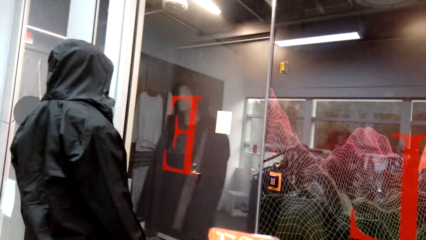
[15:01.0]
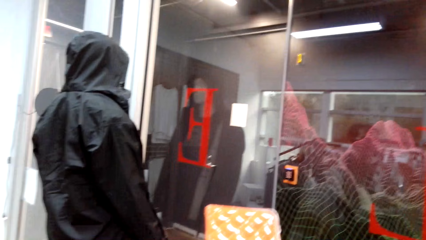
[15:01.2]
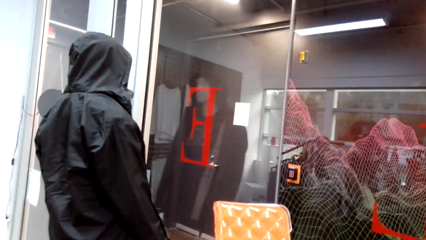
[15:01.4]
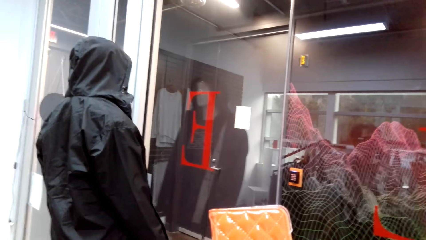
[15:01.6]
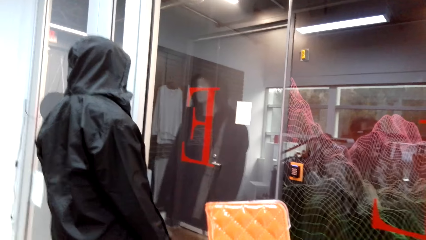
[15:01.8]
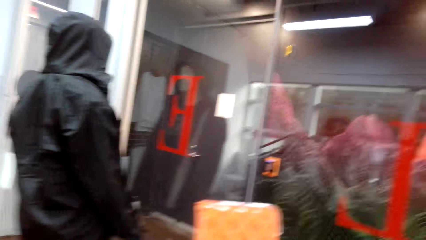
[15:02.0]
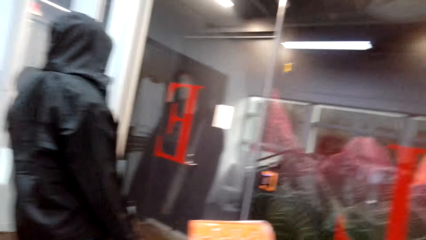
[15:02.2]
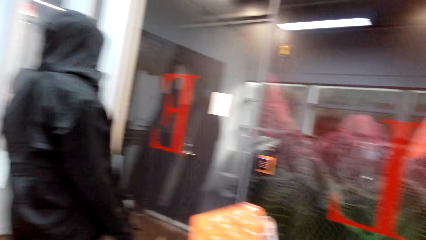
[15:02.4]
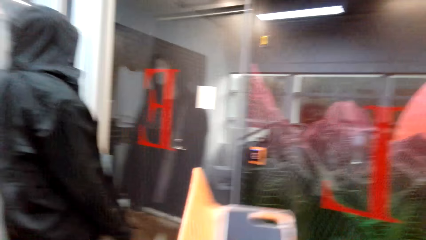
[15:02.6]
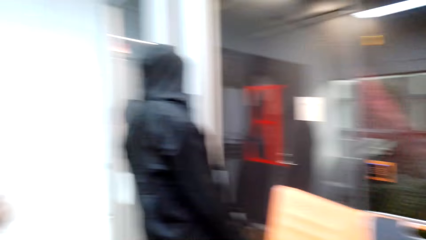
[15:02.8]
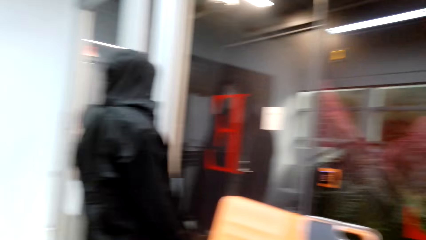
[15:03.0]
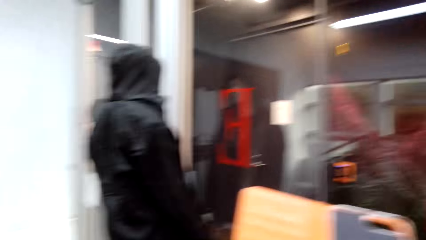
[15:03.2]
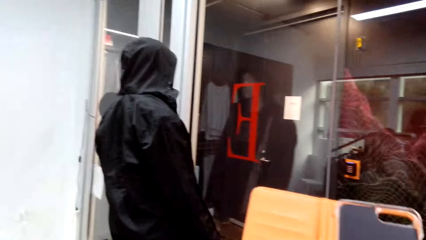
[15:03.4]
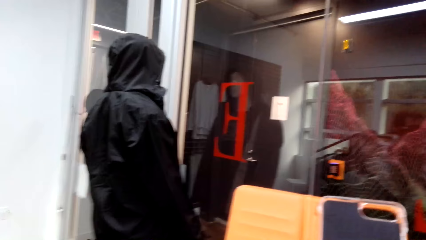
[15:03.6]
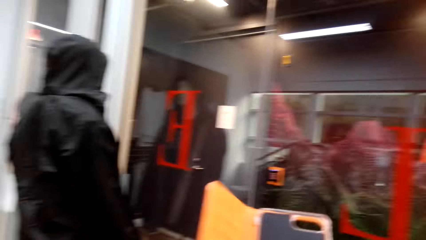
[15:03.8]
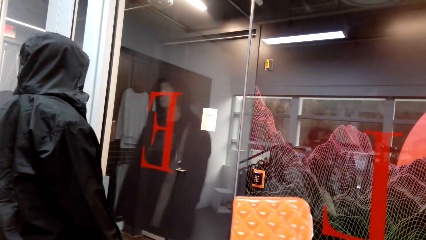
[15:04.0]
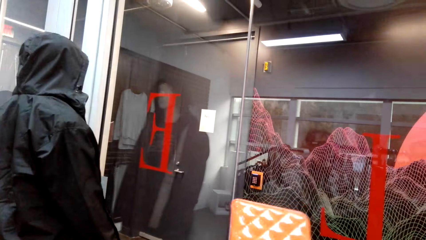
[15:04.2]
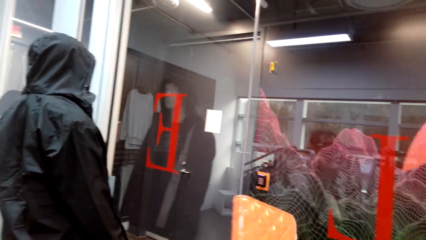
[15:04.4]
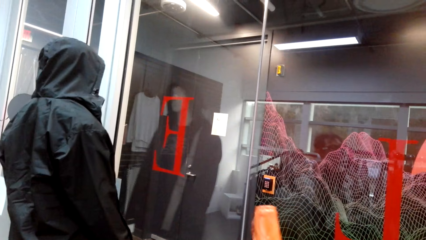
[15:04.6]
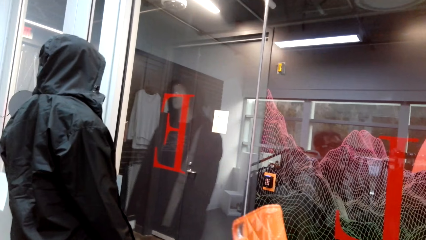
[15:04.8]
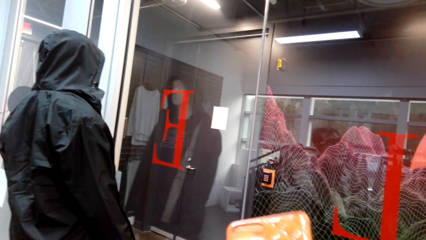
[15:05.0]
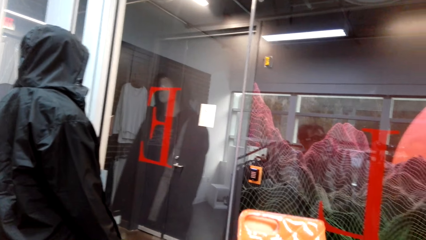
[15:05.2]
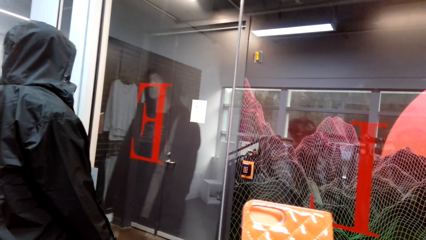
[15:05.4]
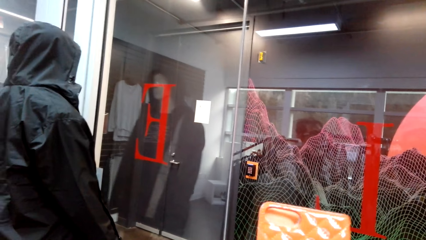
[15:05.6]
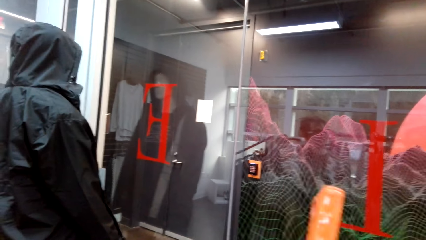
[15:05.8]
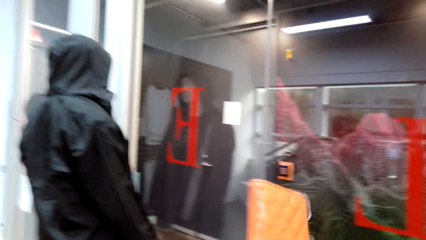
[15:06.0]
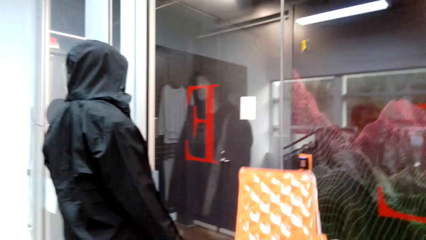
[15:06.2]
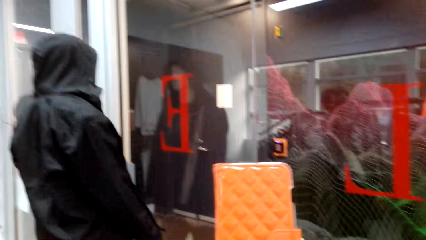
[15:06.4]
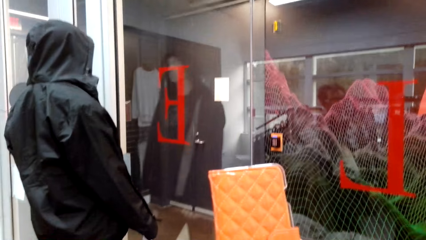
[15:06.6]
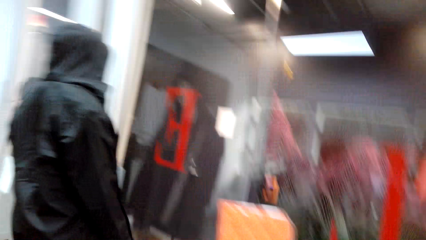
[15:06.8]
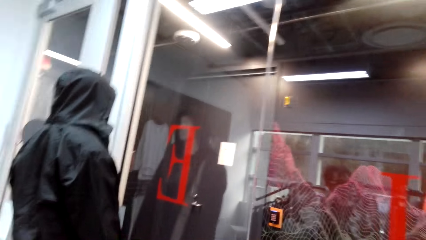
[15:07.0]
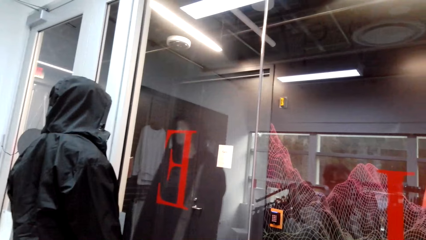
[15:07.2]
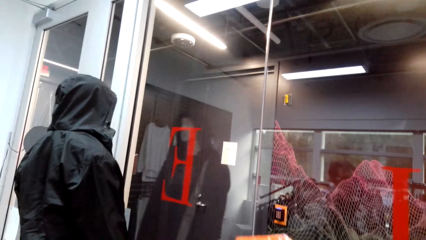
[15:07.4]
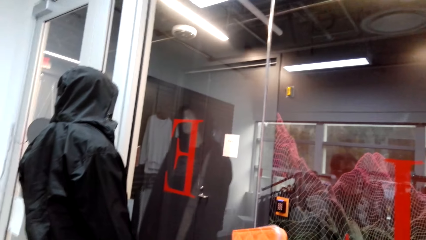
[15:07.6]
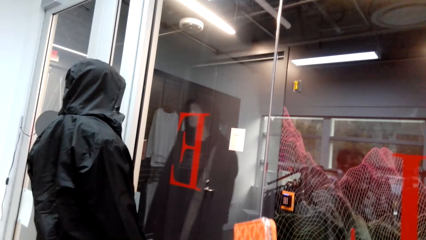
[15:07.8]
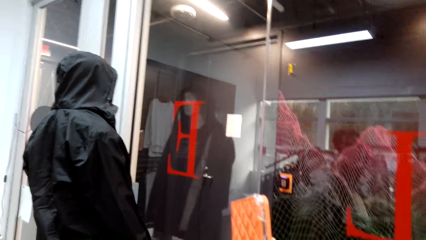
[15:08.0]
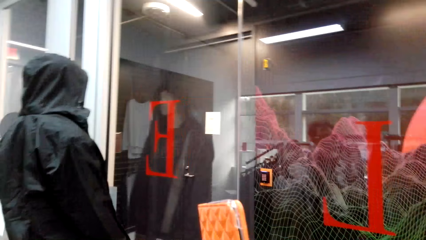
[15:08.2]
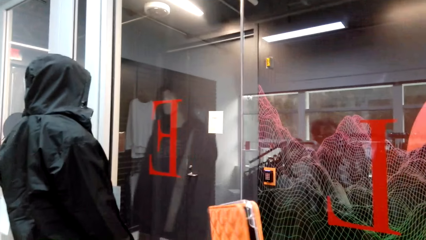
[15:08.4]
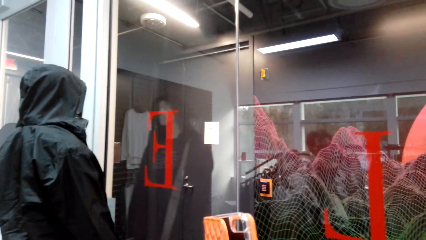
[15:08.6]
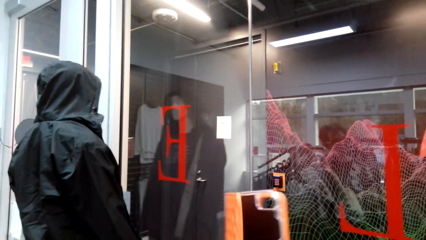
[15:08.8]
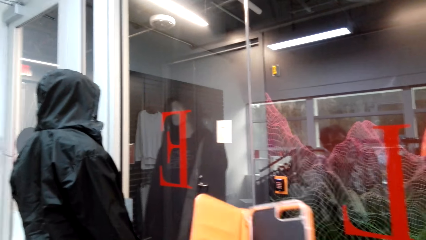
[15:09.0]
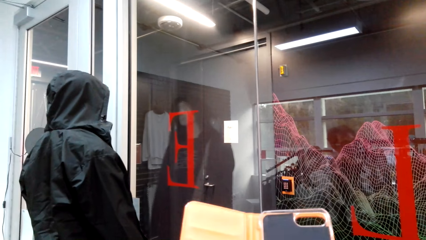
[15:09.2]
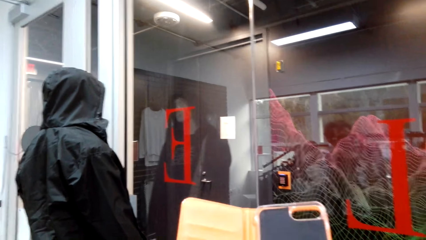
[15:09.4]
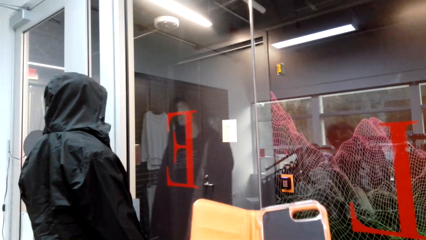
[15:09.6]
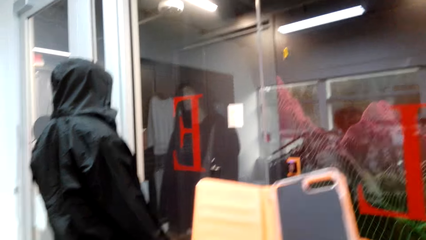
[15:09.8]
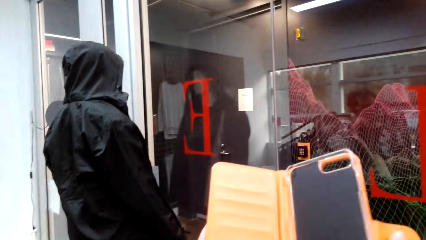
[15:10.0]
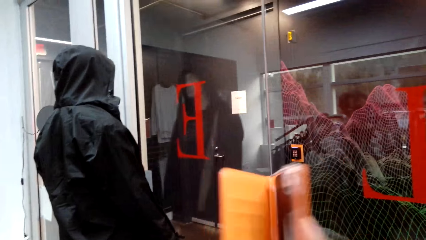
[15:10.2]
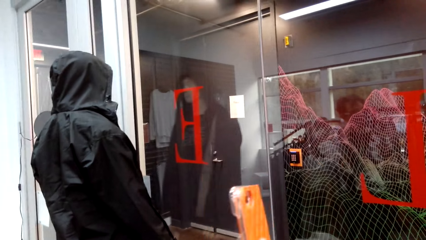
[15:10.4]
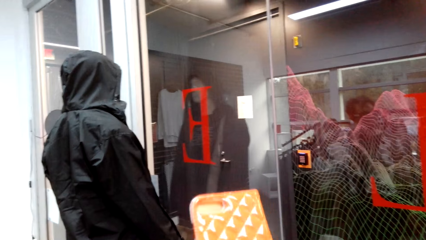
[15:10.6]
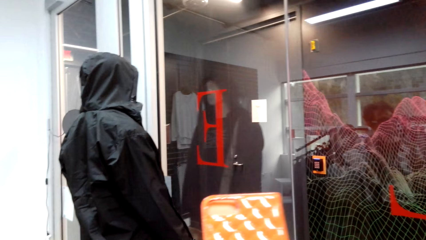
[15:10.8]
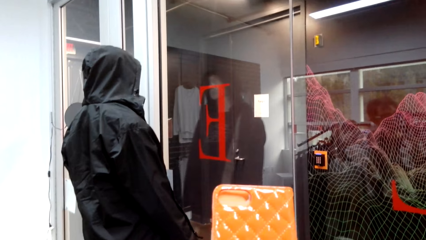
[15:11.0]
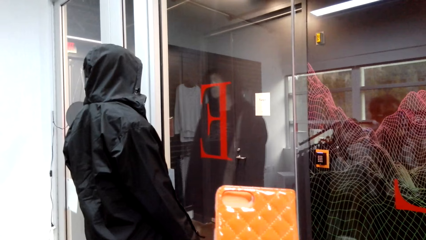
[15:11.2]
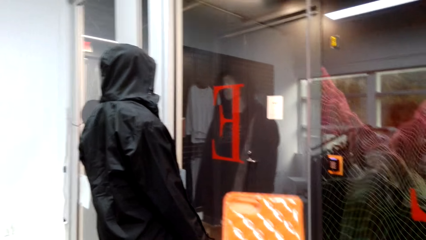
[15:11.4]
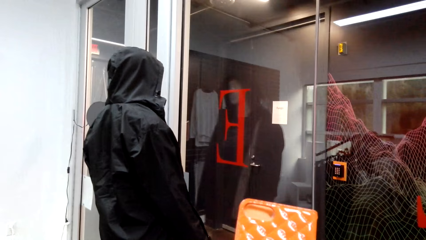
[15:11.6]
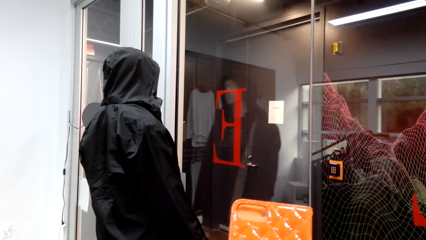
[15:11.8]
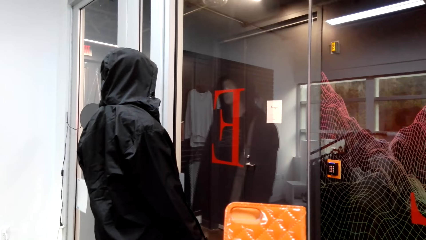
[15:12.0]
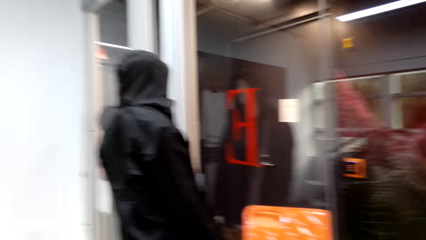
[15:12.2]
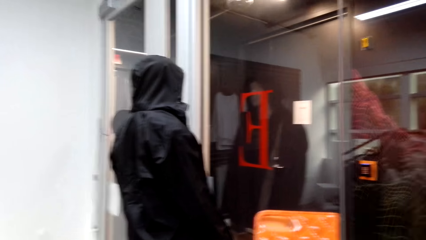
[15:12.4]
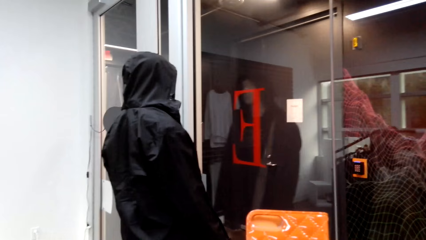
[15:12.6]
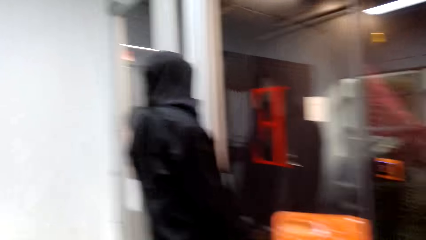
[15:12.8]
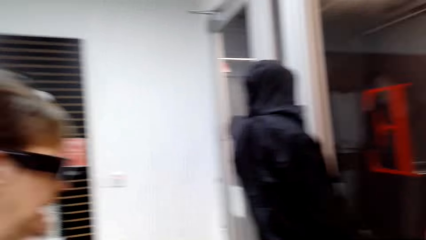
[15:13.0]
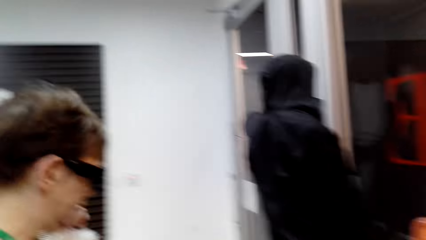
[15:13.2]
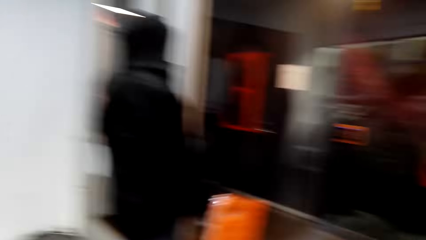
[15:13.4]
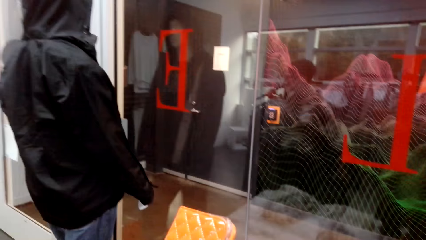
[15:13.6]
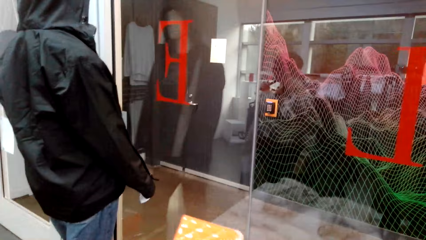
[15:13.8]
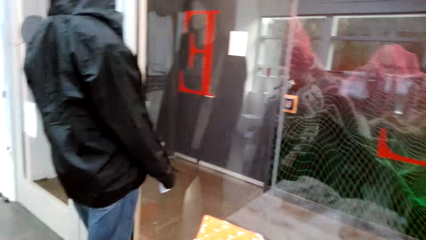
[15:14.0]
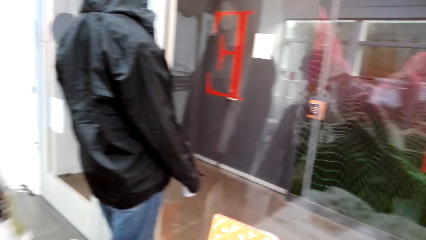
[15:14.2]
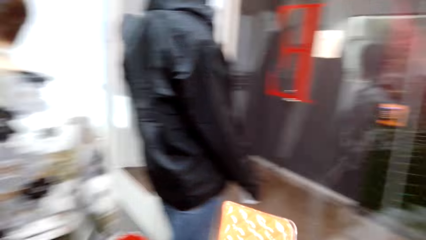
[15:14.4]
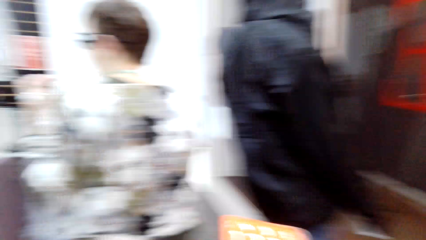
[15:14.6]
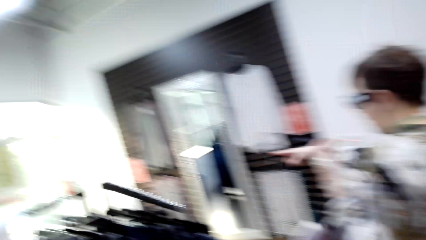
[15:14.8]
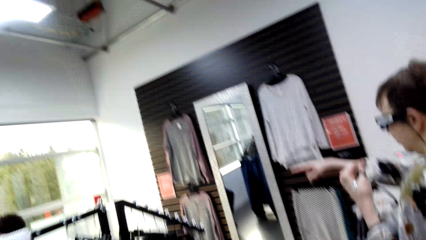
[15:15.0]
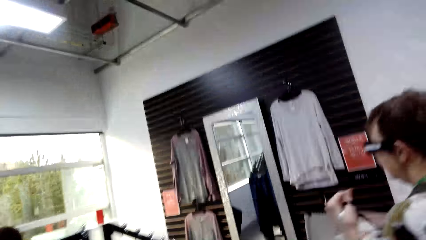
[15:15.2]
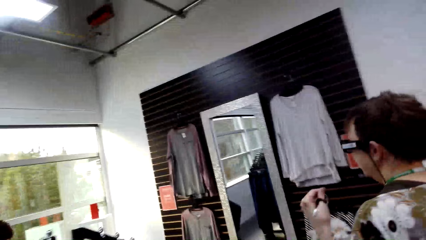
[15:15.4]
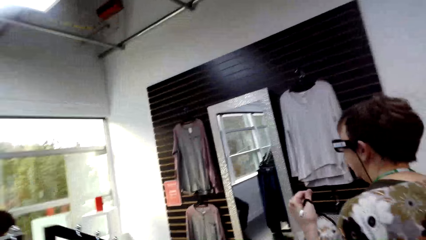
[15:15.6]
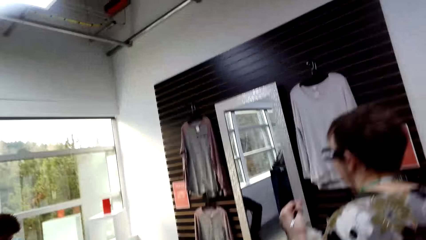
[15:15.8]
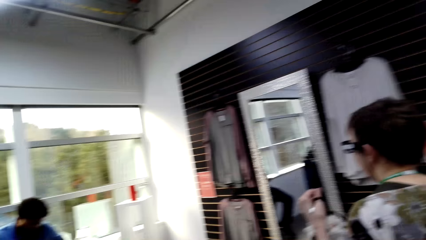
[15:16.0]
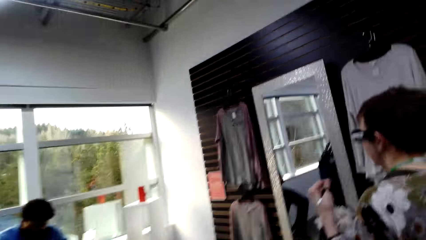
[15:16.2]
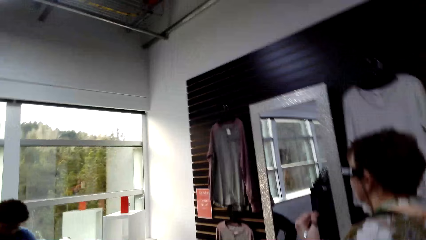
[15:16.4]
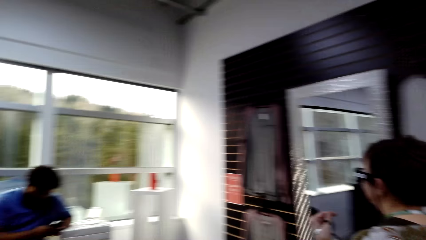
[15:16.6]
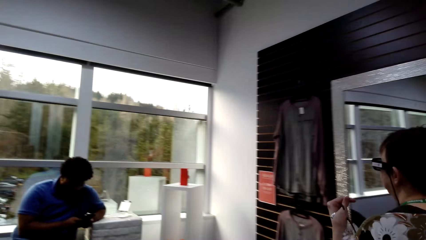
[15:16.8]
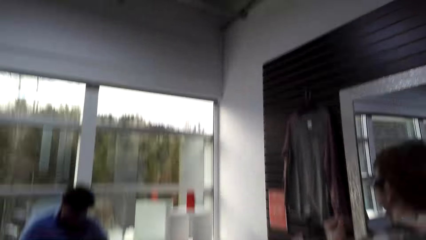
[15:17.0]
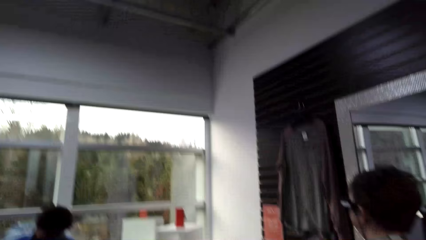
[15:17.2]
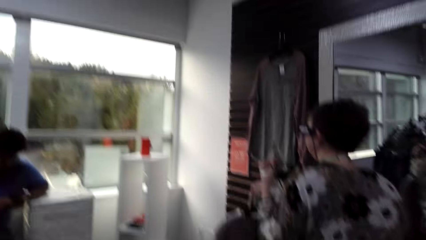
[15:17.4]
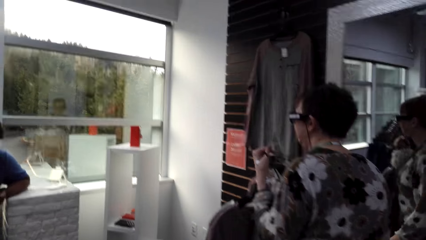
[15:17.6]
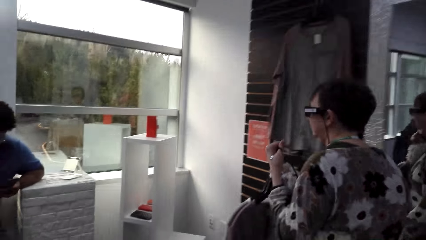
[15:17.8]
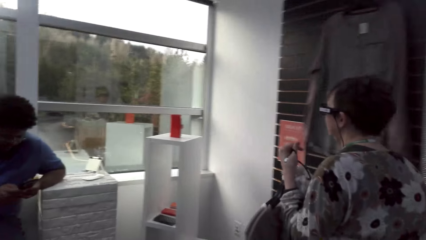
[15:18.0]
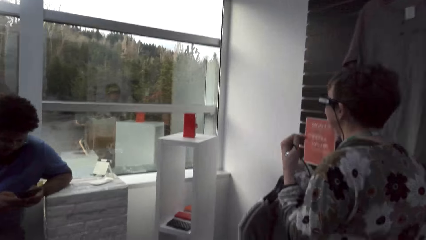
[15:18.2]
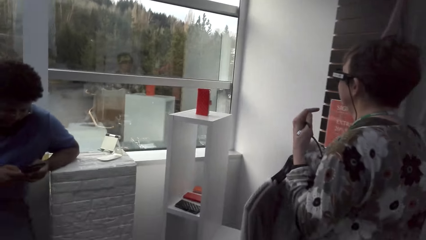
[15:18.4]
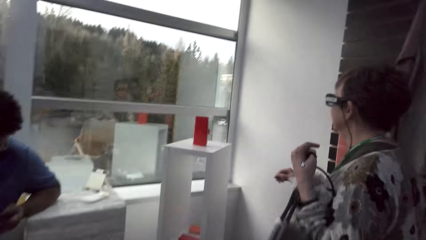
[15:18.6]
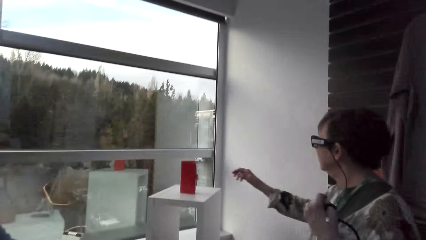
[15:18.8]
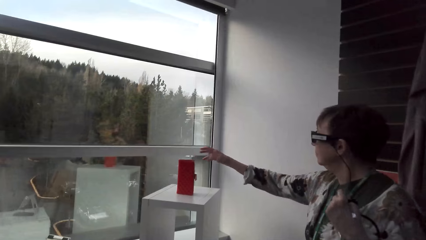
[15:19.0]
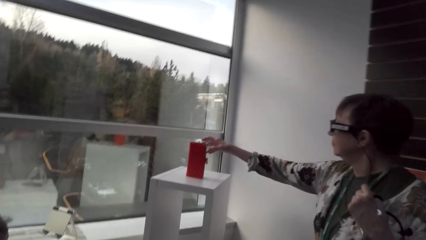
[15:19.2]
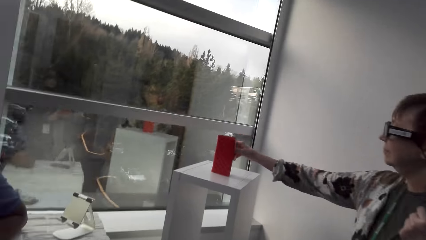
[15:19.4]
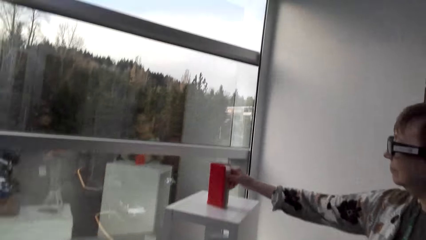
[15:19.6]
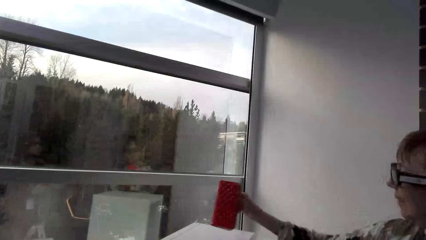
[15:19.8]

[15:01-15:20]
The camera wearer takes a phone case. They look at a phone wallet. They open the phone case. They cover the phone case and turn the phone case. They turn the phone case again. They open the phone case and close the phone case. They move around. A lady moves around. A man sits on the other side. The man operates the phone. The lady picks up a purse.
